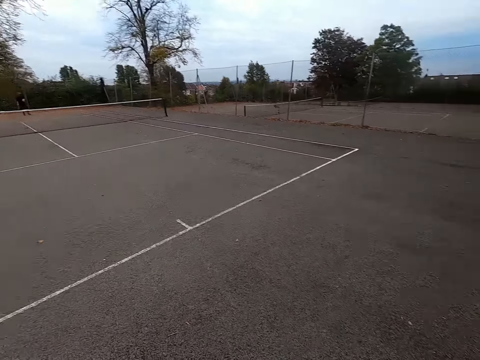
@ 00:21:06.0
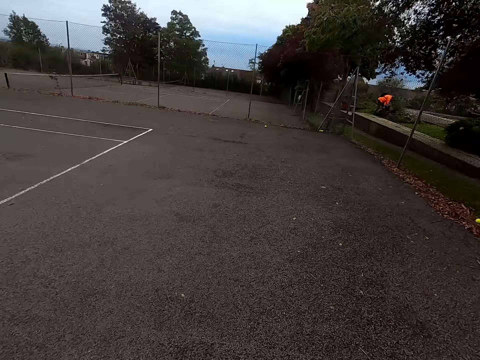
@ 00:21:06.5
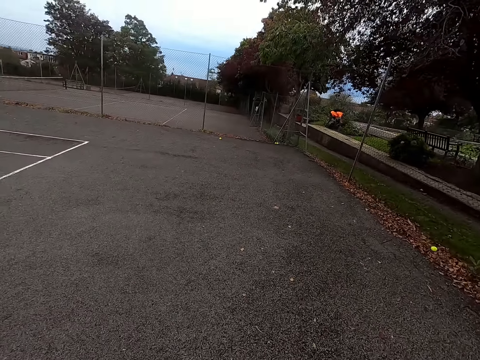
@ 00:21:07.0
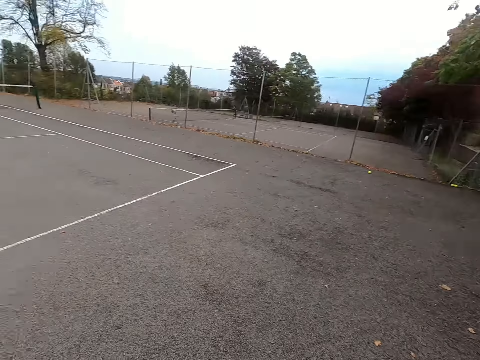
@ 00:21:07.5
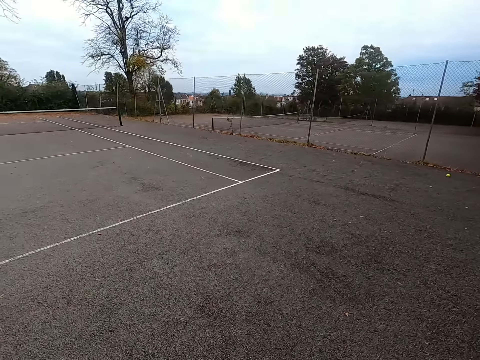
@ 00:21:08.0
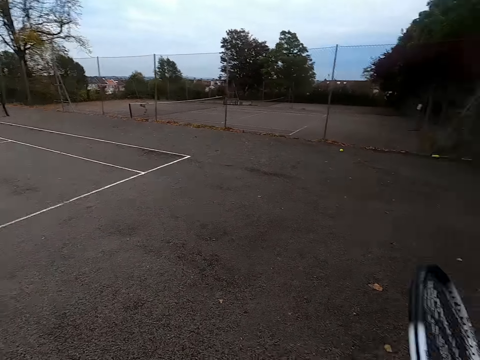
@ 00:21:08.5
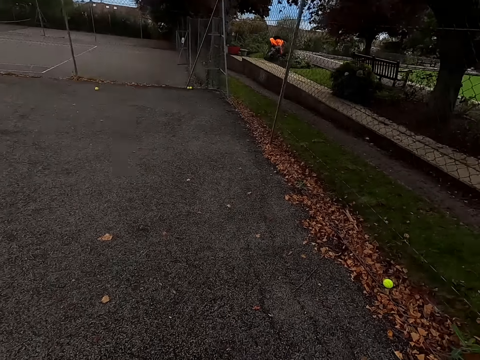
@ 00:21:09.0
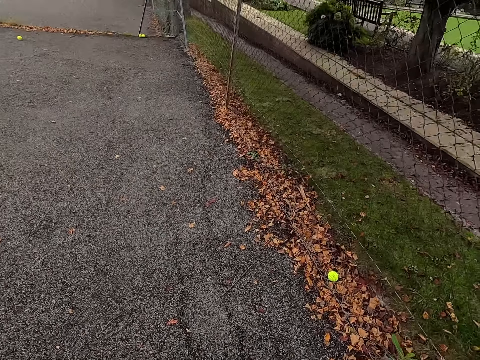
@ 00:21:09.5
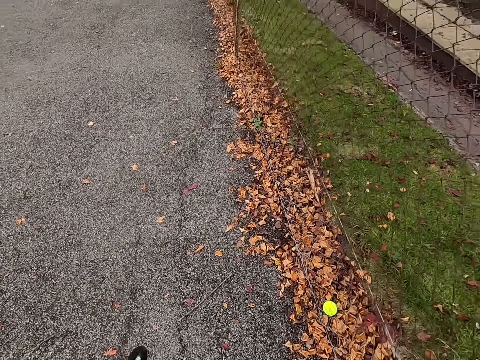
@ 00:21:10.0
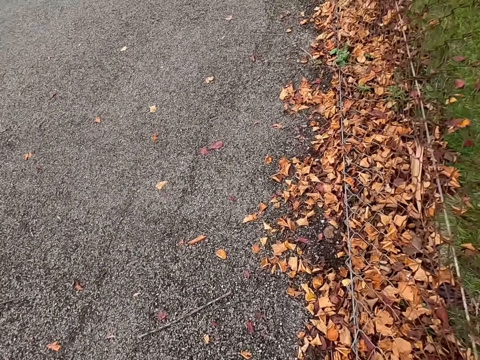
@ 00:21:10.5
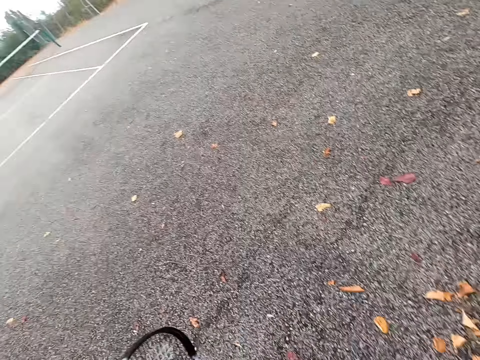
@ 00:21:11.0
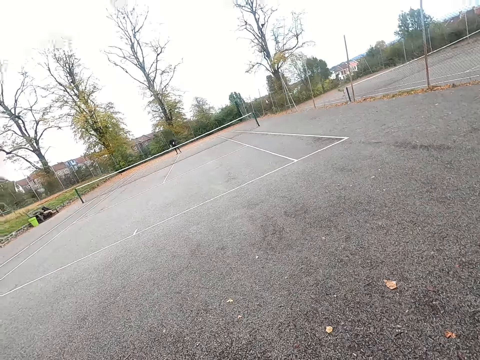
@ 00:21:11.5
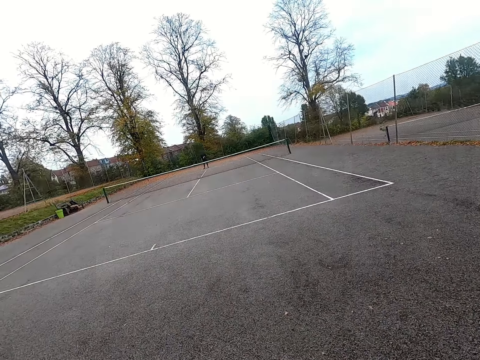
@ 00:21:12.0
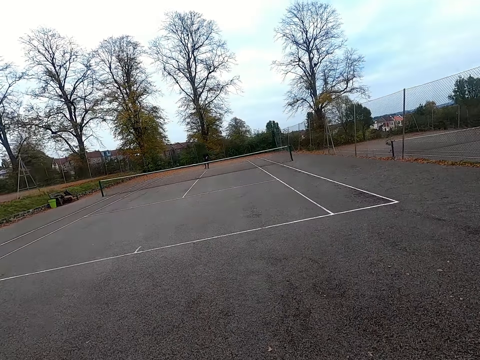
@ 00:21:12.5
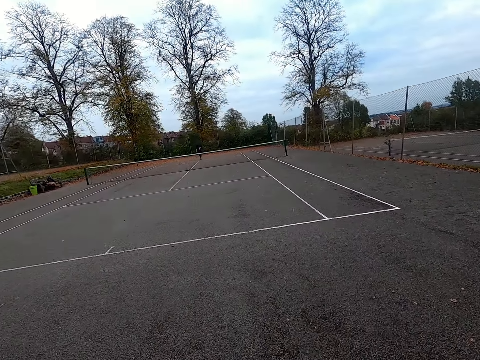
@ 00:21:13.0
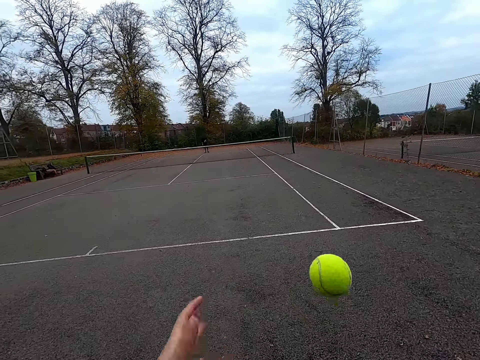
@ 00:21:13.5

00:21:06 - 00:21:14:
The camera wearer walks around. They pick up a ball. They walk around.

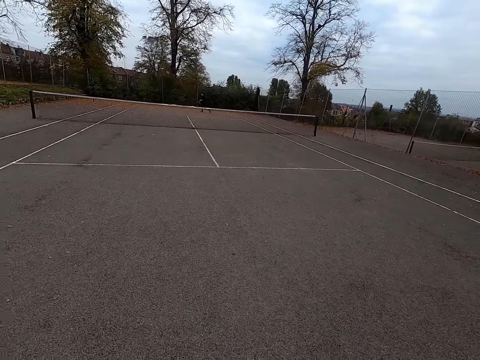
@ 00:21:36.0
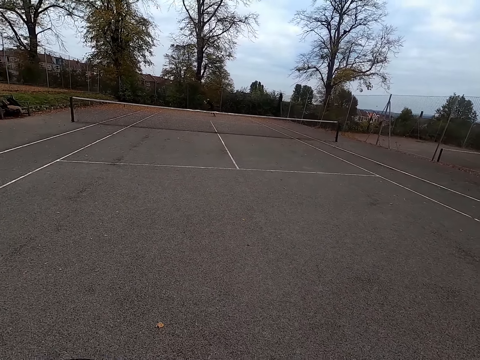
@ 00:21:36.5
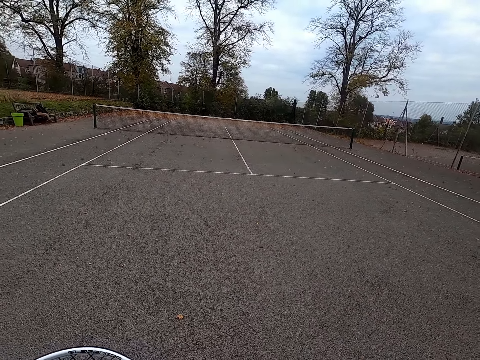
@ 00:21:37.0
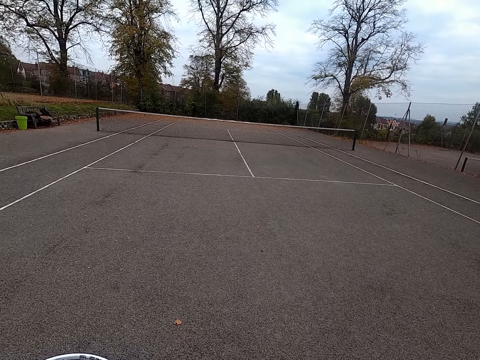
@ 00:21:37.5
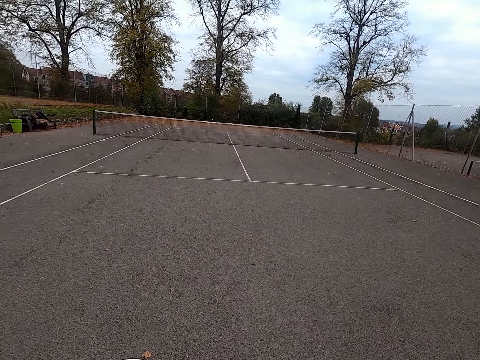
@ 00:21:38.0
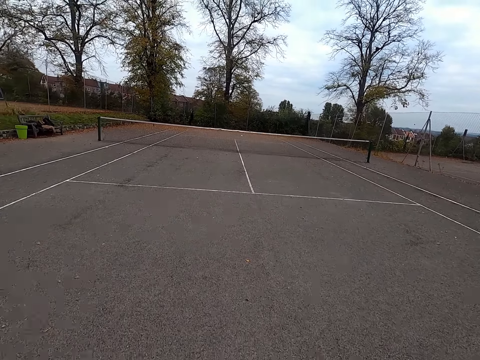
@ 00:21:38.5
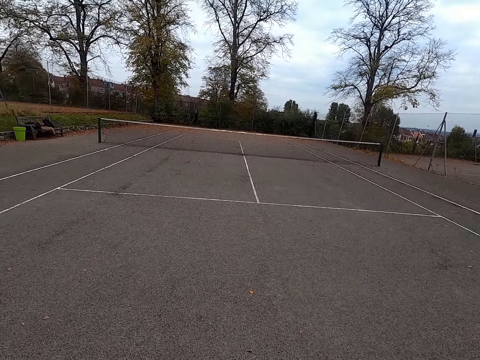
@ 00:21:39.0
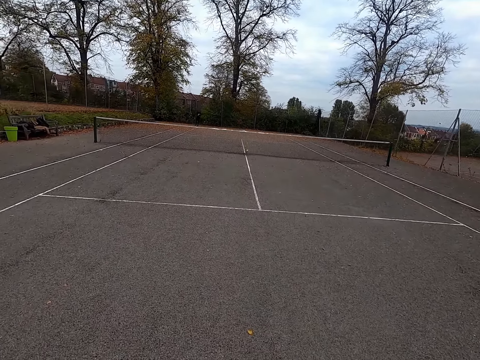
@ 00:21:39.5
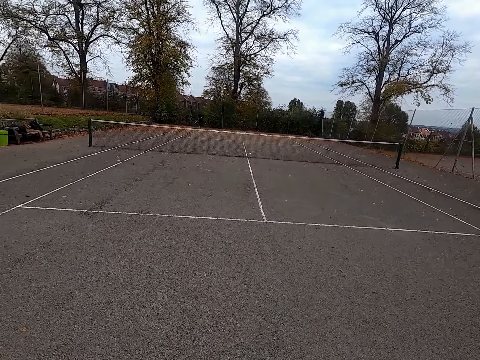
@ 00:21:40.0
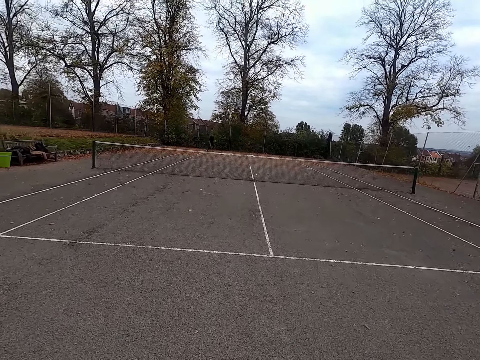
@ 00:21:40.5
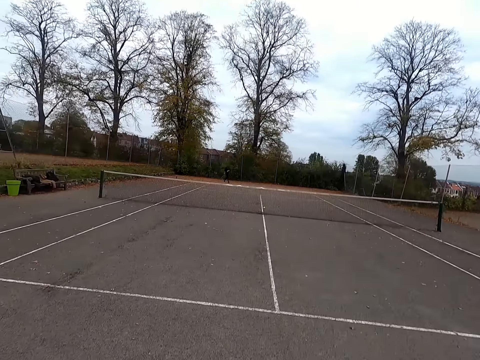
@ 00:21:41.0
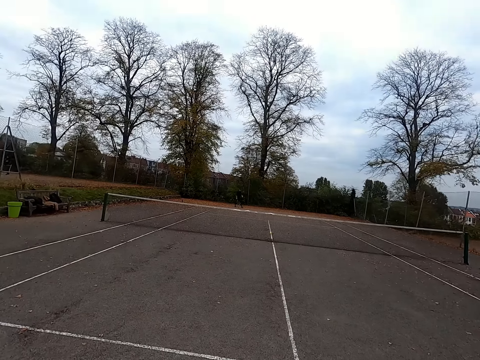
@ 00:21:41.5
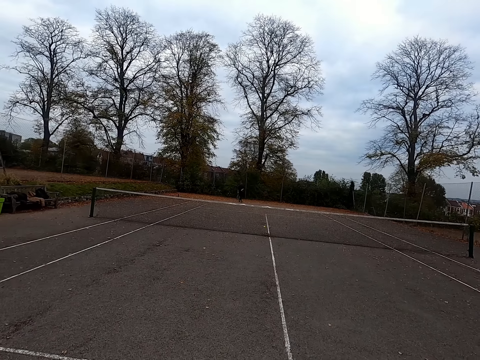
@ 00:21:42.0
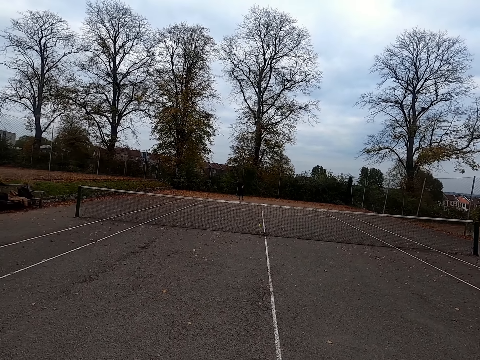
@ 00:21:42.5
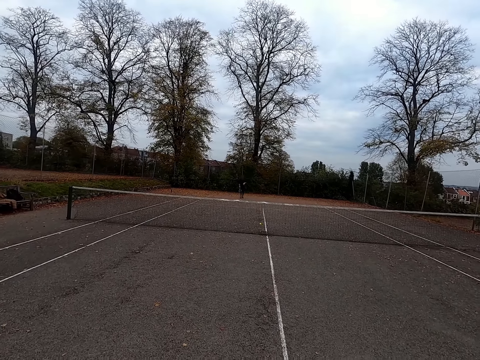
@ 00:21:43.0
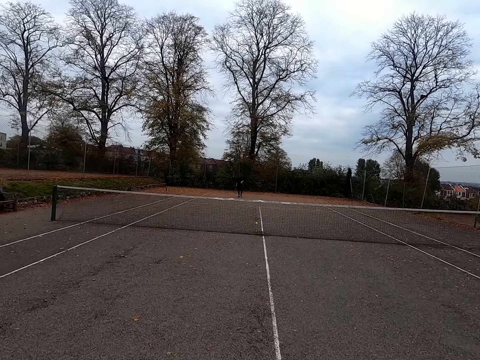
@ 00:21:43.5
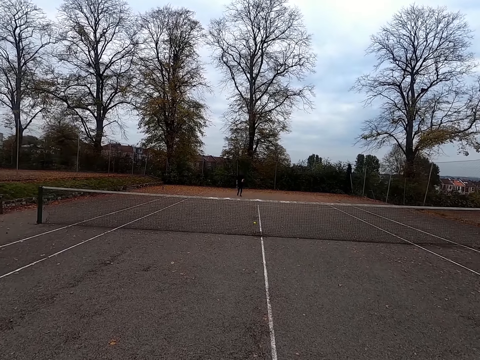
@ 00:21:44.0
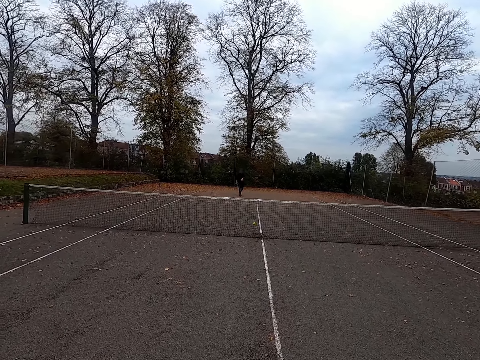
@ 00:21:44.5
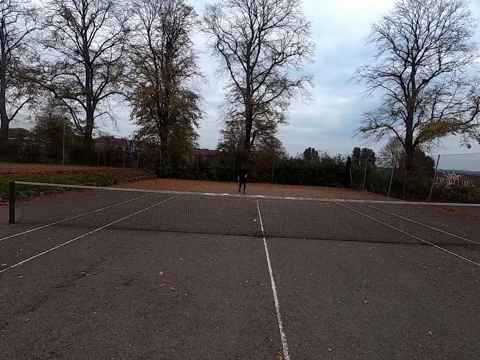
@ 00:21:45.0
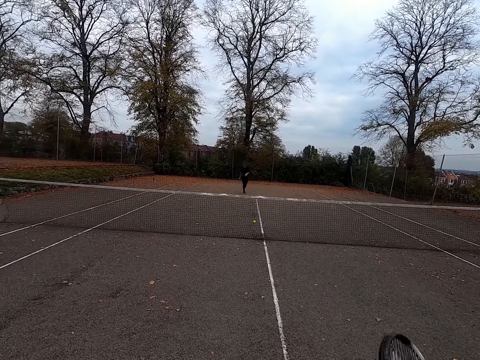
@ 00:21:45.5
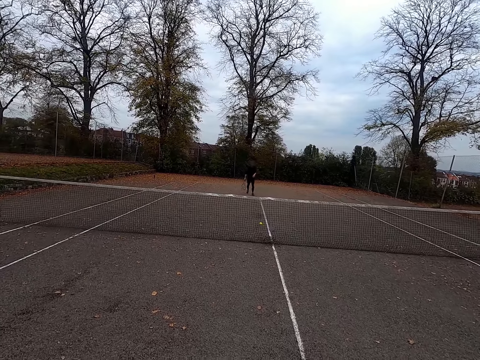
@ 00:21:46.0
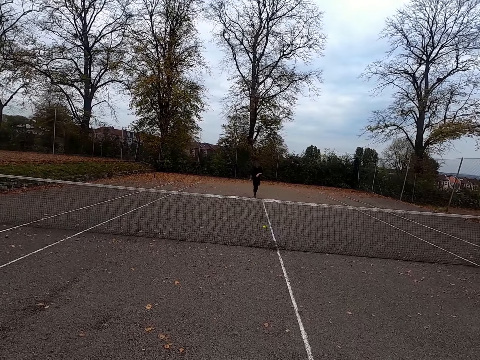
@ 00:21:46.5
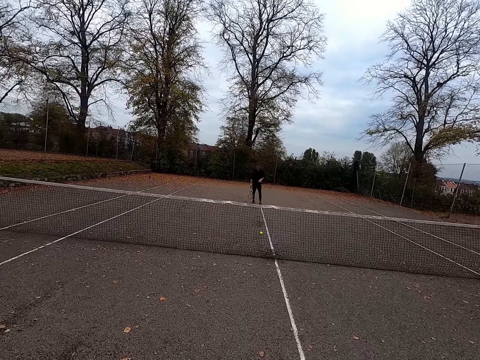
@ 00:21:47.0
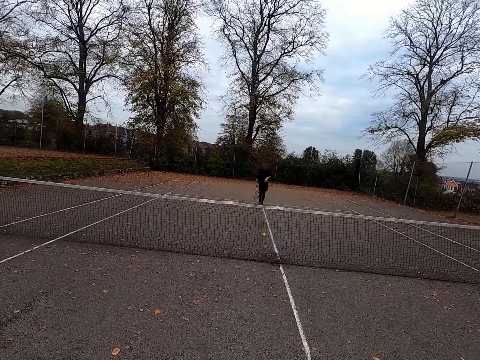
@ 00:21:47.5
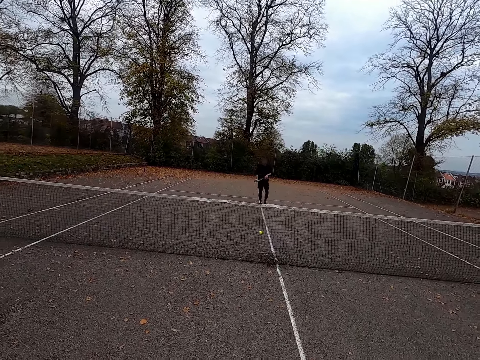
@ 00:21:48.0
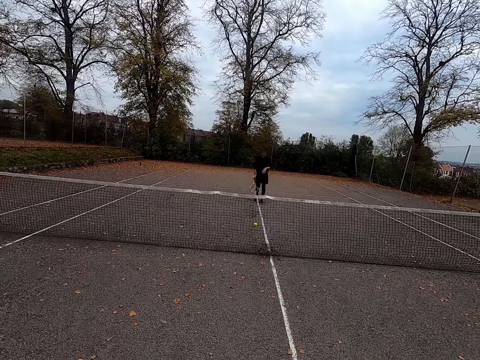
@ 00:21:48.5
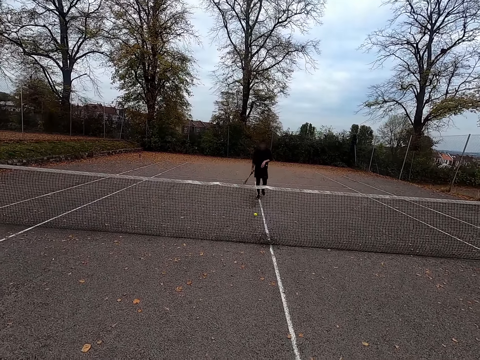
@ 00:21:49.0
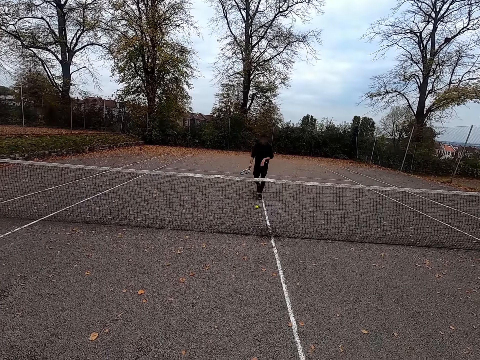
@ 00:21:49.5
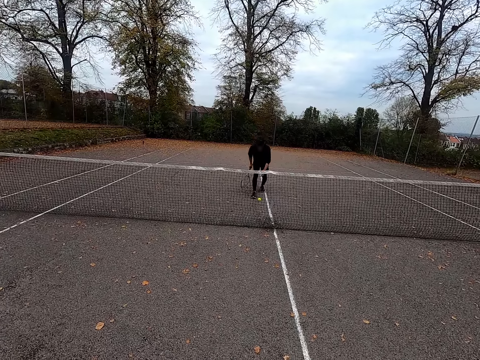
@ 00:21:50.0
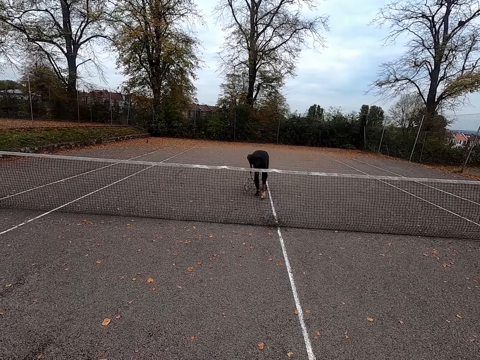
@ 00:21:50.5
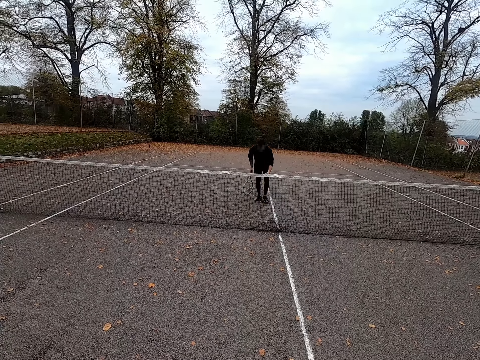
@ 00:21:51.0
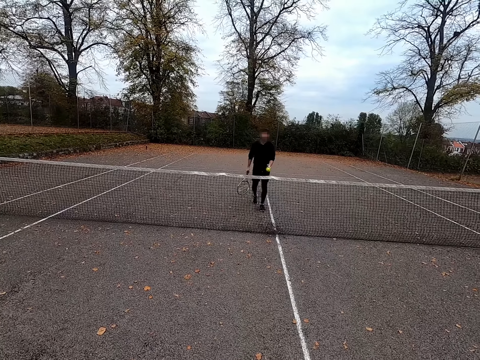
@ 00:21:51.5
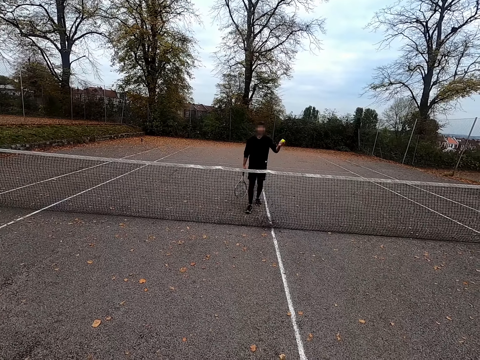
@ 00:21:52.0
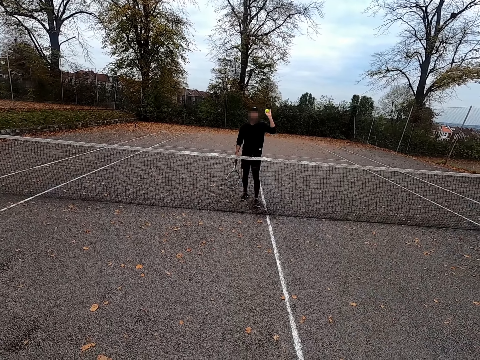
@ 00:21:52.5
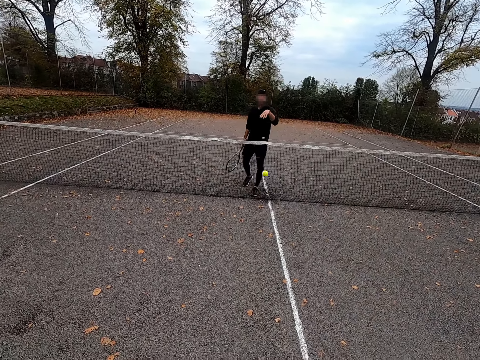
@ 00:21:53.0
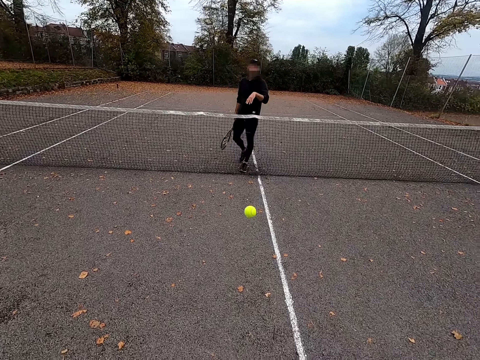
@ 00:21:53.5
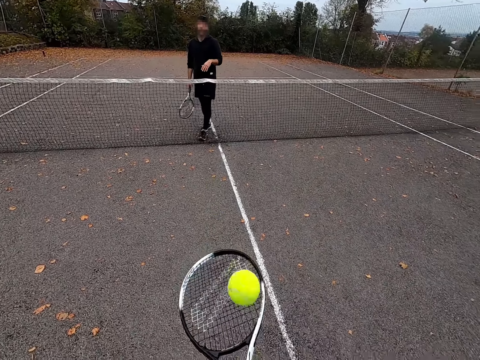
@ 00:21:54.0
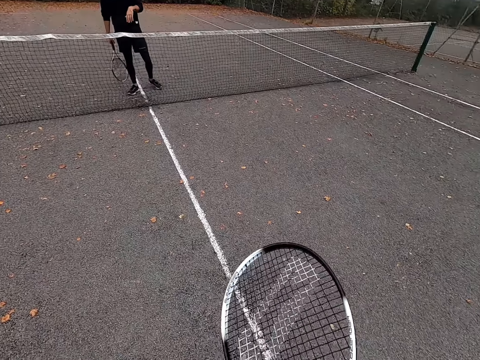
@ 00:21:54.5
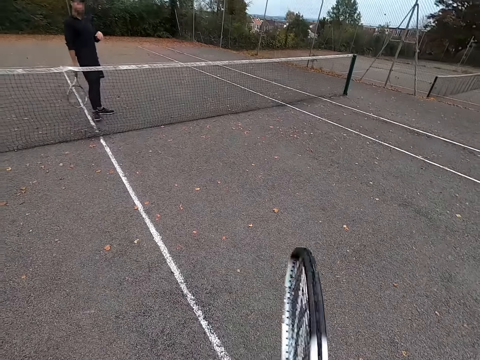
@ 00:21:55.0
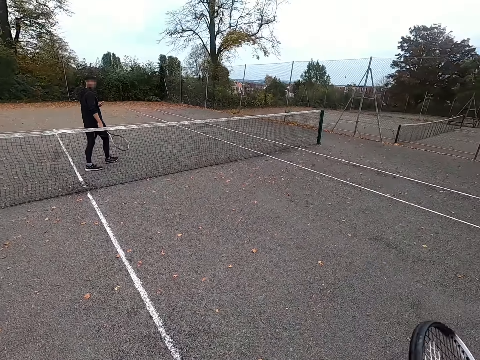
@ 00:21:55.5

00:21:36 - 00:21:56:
The camera wearer swings a long tennis racket. They throw the ball with a tennis bat. They walk around. A man throws the ball with a tennis bat. The camera wearer walks around. The man walks around. He picks up the ball. He throws the ball at the camera wearer. The camera wearer picks up the ball with a playing racket.
